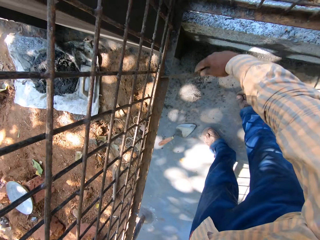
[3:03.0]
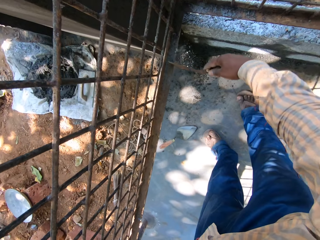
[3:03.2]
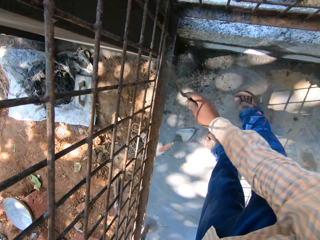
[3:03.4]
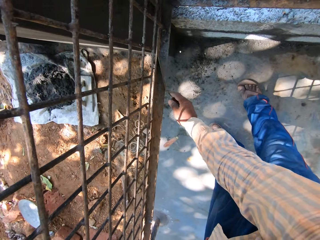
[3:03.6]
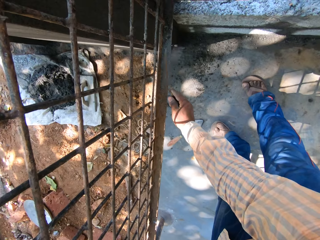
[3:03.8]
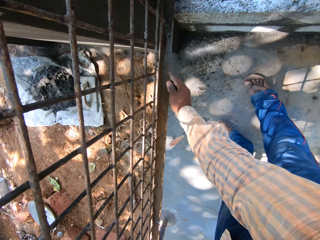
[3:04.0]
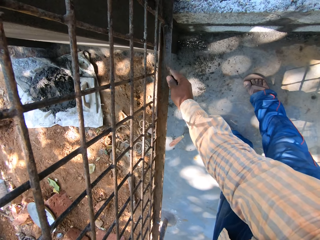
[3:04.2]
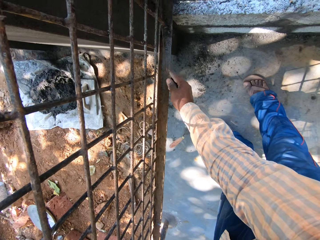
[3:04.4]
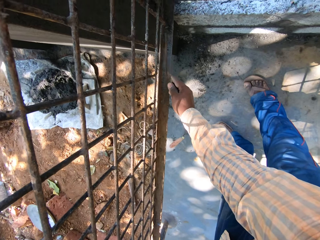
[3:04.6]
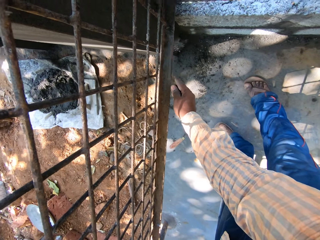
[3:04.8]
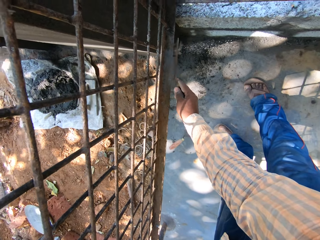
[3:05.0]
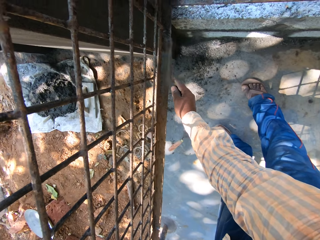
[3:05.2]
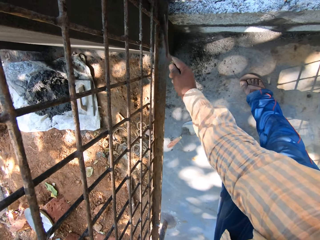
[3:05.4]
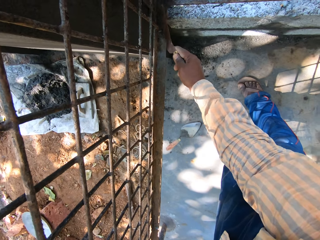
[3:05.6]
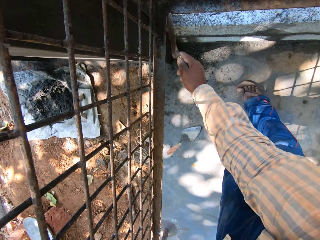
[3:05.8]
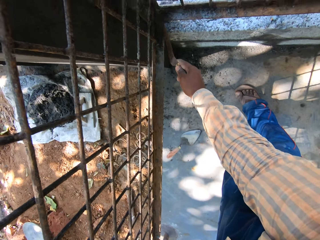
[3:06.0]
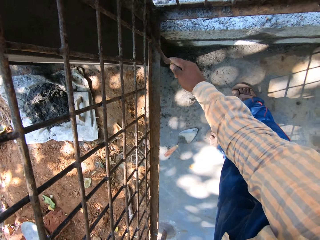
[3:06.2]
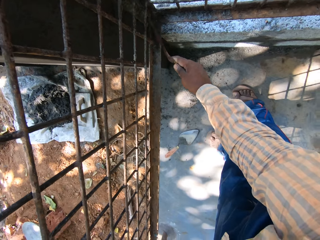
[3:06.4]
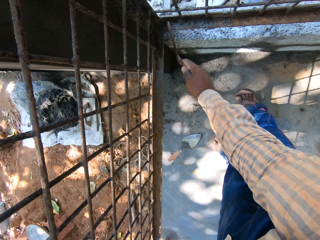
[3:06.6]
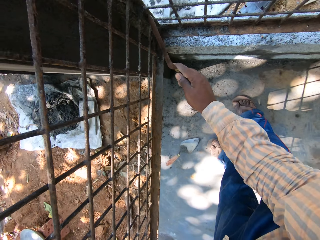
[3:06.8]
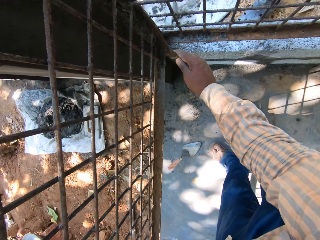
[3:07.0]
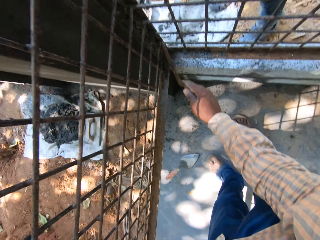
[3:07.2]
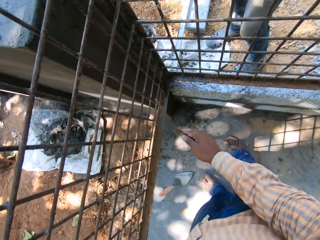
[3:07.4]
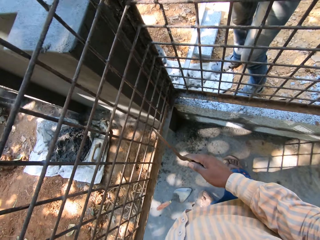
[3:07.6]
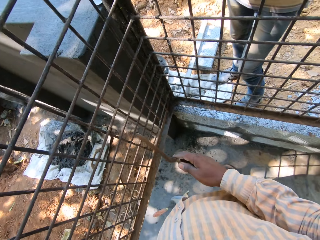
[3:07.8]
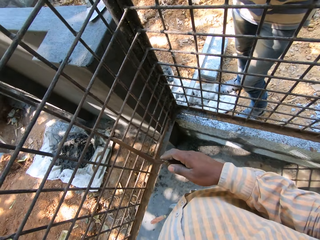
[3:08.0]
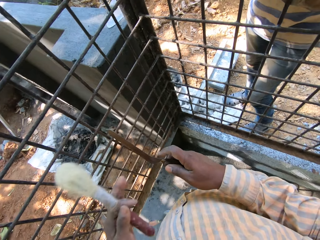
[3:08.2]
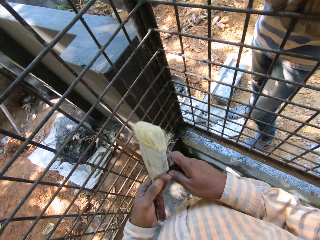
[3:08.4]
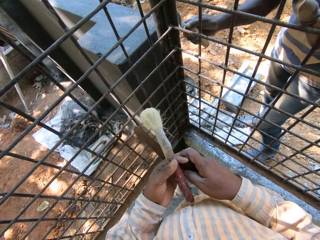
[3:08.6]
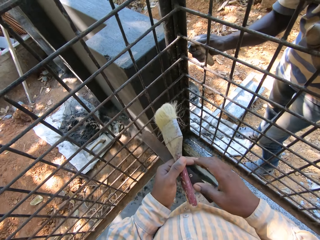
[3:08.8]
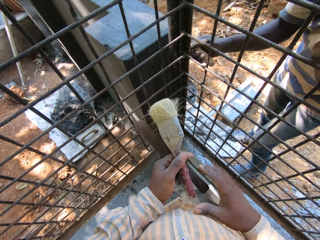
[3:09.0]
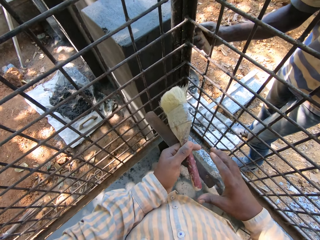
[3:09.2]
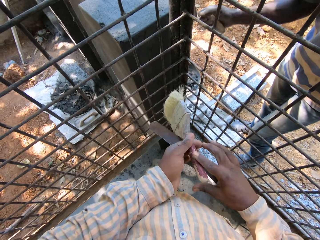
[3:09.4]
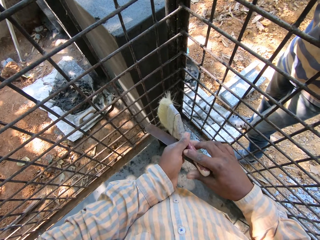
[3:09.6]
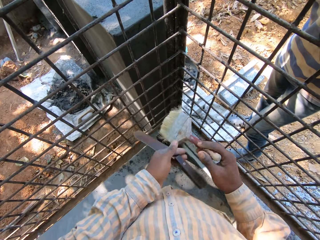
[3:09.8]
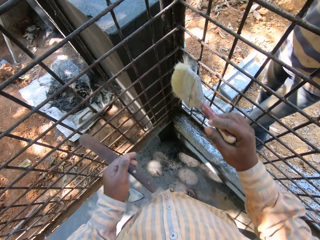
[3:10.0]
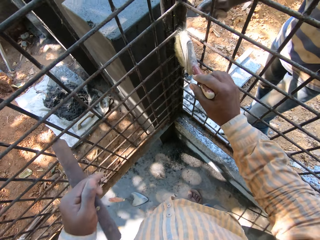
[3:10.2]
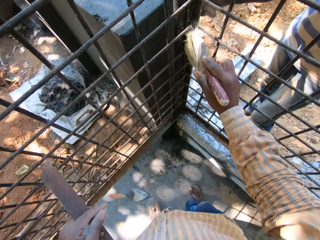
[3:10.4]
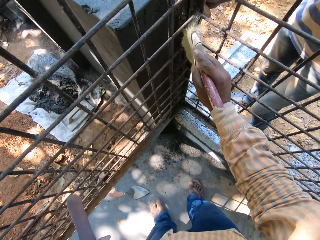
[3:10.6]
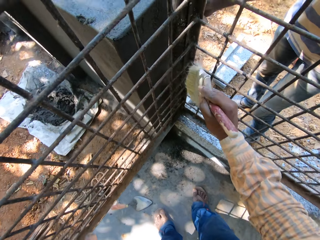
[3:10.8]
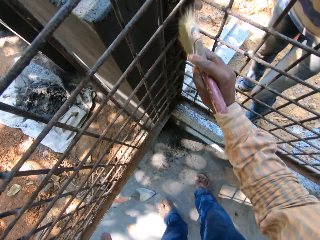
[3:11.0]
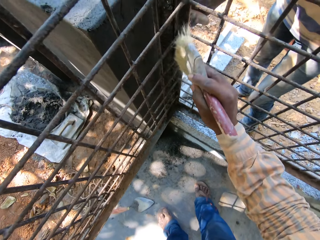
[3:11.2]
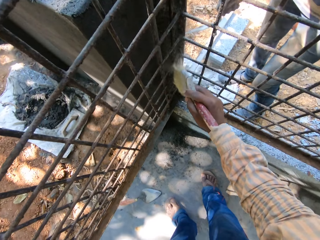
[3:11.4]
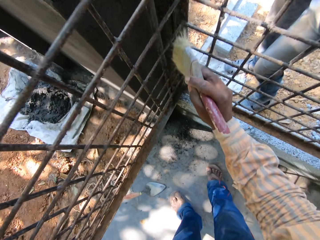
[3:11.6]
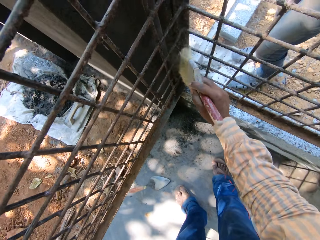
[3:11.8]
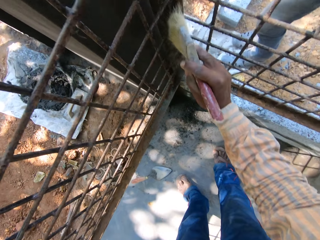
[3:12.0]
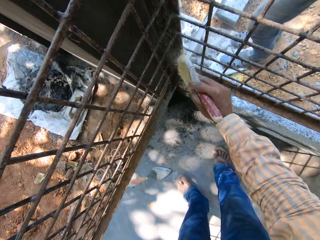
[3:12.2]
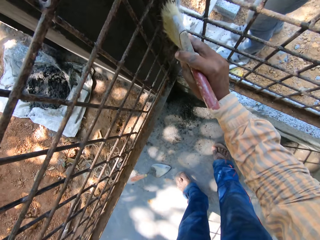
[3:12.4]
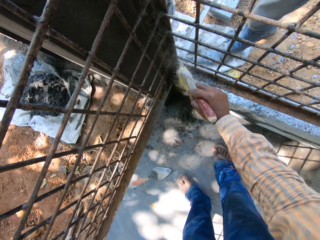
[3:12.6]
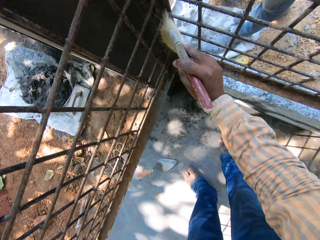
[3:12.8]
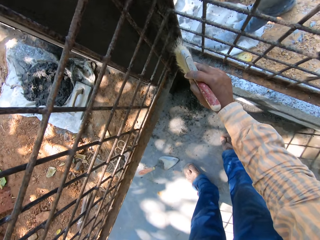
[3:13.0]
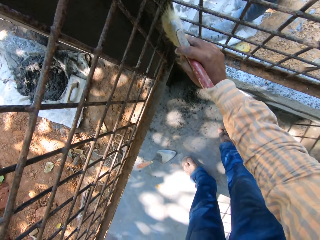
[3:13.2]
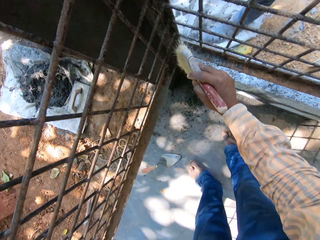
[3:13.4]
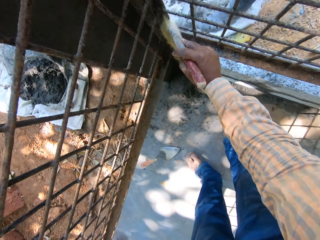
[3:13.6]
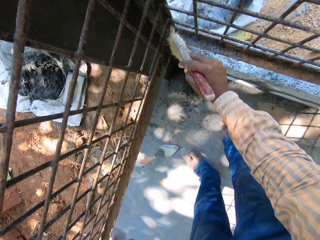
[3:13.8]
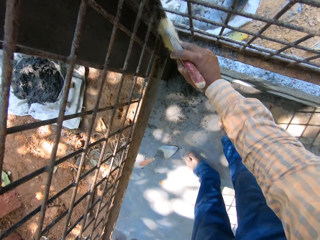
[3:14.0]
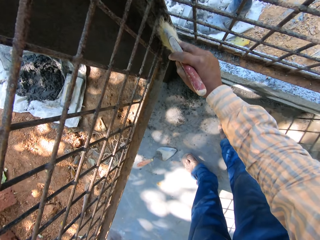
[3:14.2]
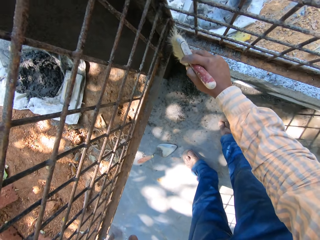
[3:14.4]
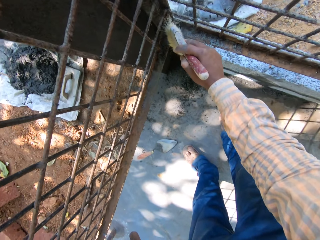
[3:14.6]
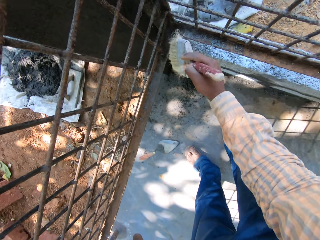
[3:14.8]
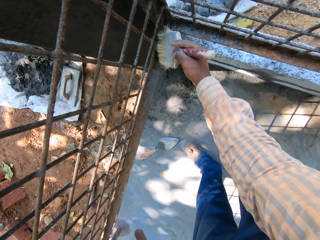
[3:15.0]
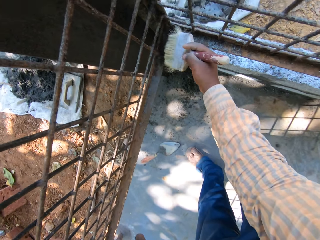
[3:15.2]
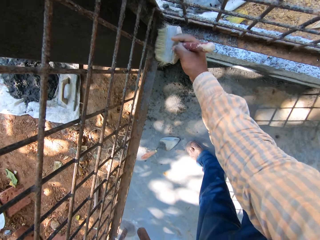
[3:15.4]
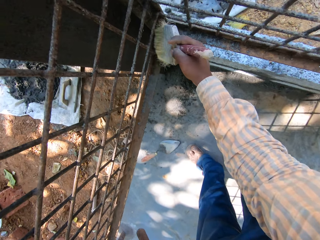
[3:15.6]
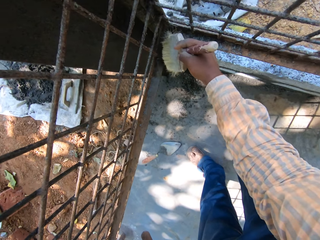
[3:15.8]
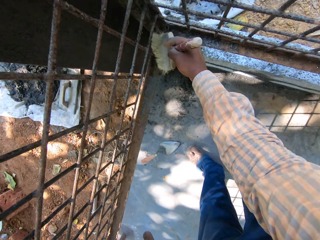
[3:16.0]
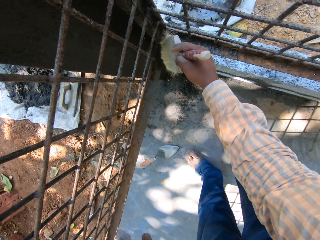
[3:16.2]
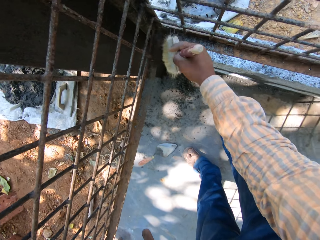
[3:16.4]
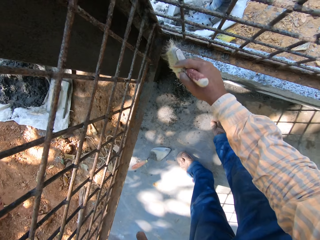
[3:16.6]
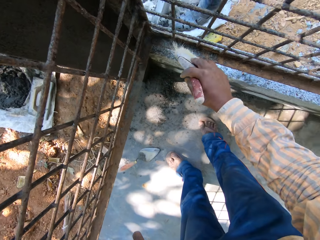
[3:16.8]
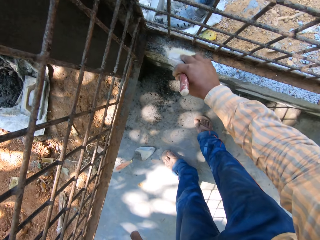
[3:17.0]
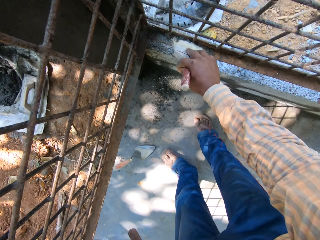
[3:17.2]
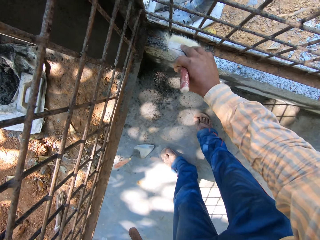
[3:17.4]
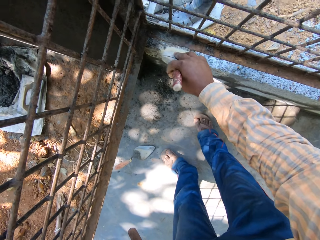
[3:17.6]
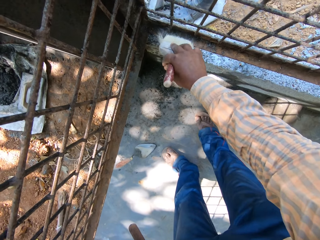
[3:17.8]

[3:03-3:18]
The camera wearer scrapes off mortar from the base of the iron bars with the knife in his right hand. A man plasters the wall with the hand trowel in his right hand. The camera wearer passes the knife to his left hand with his right hand. He passes the paint brush to his right hand from his left hand. He dusts off the iron bars with the paint brush in his right hand. The man interacts with the camera wearer. The camera wearer interacts with the man.

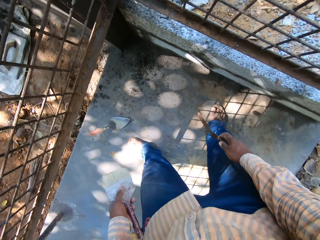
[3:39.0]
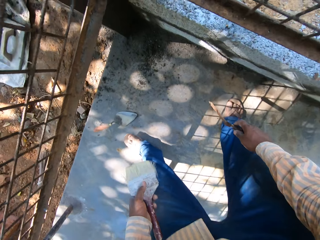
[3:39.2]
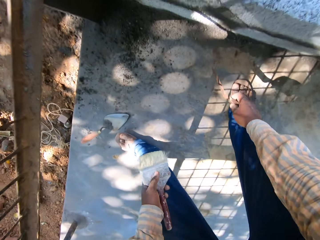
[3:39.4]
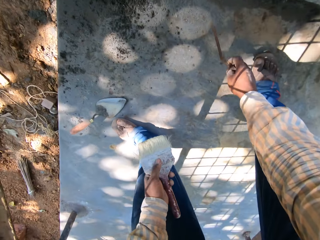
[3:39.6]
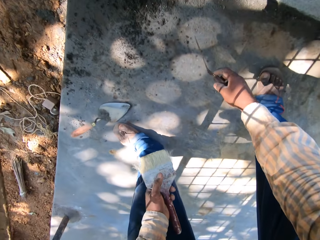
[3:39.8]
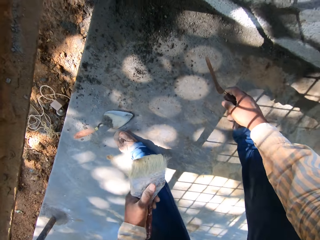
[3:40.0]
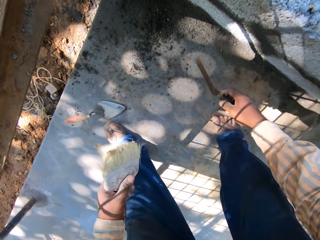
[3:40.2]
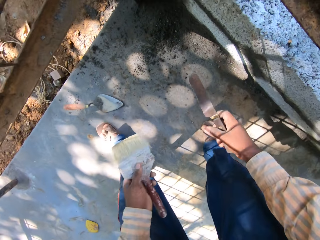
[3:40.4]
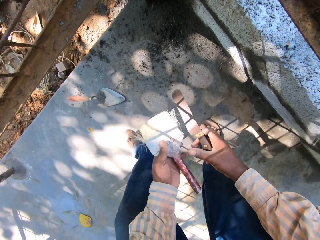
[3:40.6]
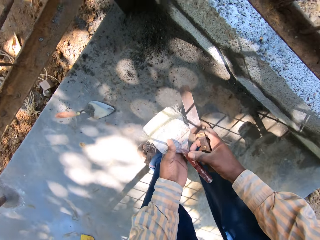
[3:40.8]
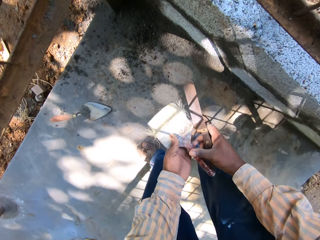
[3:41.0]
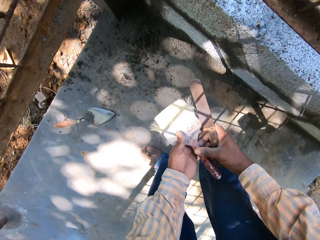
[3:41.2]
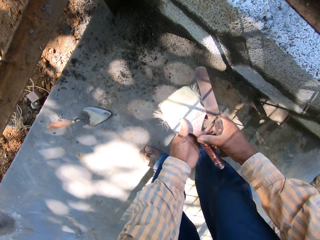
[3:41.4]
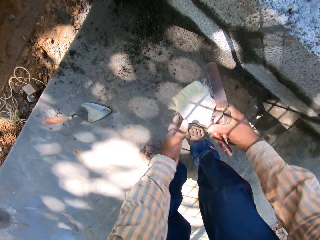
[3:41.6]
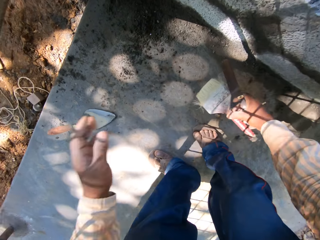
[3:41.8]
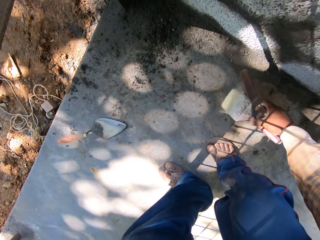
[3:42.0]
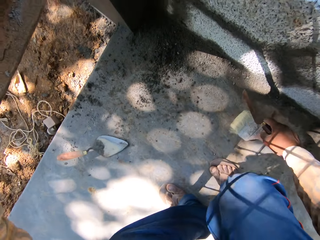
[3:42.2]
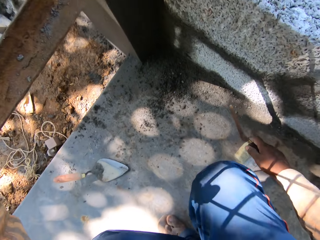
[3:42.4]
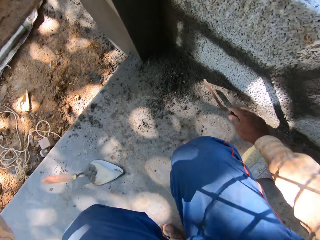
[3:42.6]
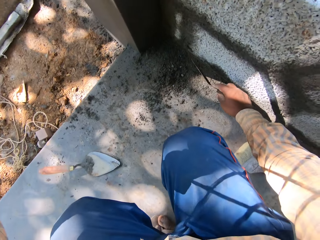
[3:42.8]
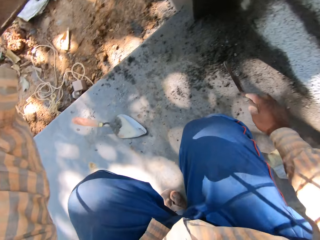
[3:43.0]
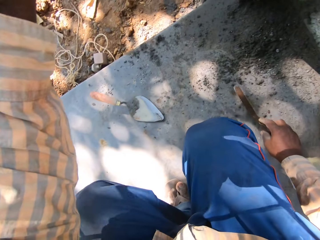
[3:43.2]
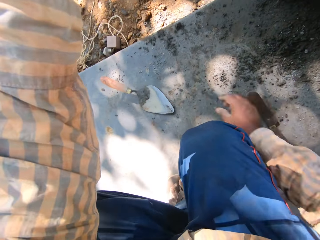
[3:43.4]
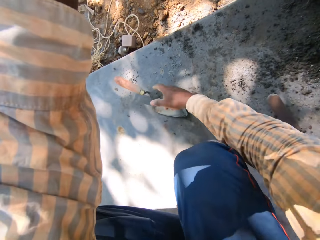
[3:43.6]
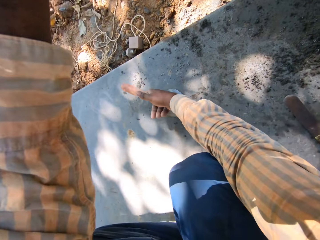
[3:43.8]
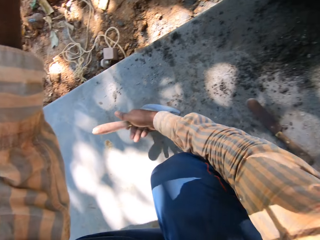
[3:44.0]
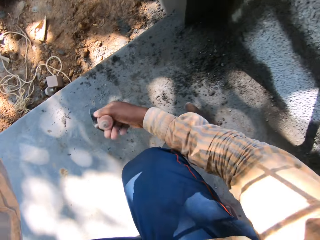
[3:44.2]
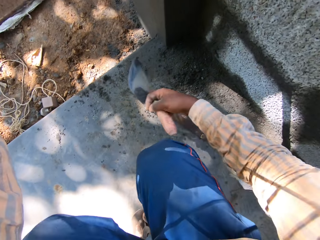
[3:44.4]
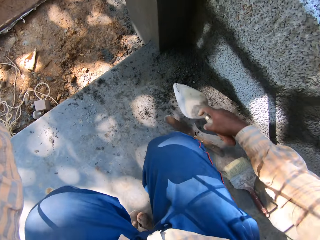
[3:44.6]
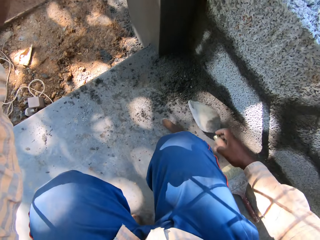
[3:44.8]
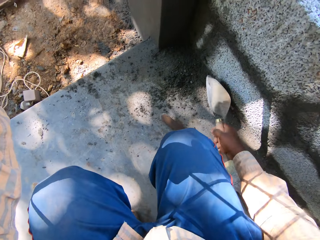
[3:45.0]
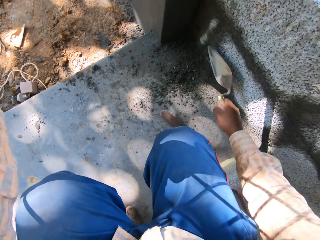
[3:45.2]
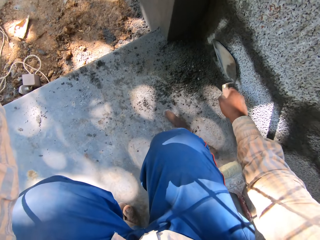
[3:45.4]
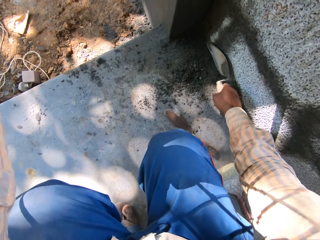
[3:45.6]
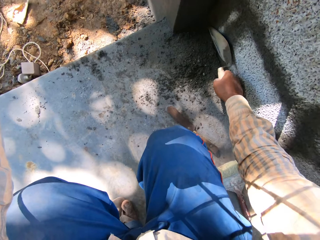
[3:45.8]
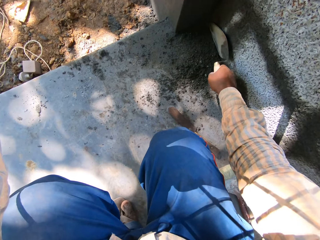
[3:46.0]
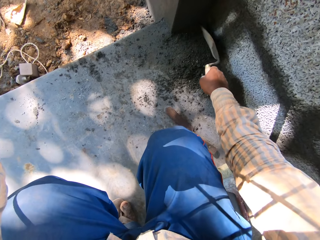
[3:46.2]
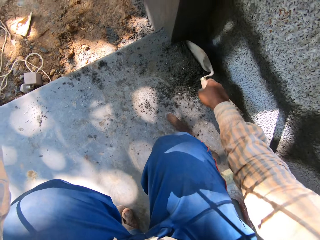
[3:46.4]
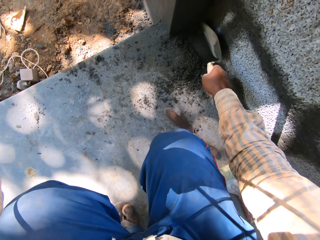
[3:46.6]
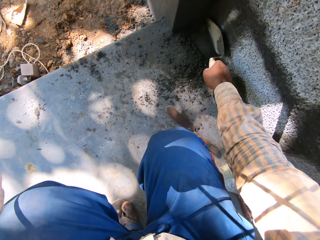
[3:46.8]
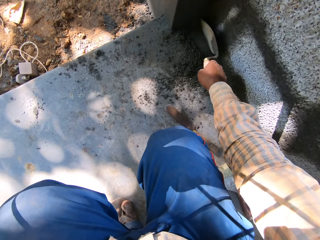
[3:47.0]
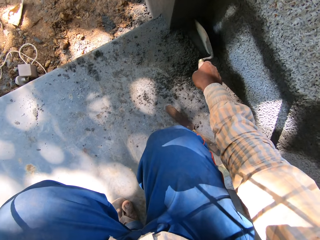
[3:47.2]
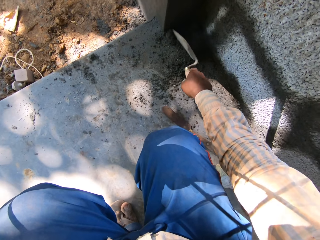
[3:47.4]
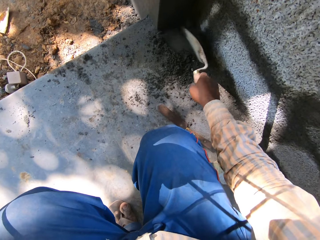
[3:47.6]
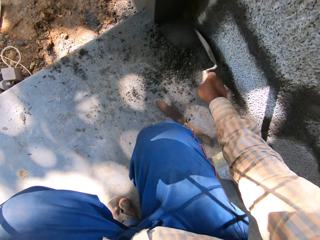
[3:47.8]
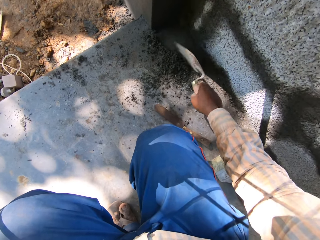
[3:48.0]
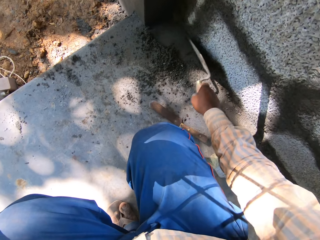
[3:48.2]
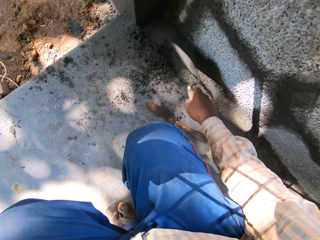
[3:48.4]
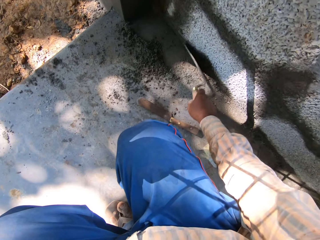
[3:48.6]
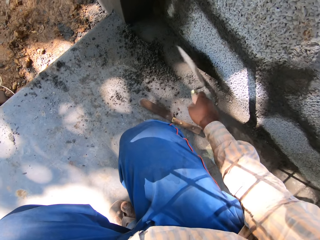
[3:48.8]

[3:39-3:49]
The camera wearer passes the paint brush to his right hand with his left hand. He squats. He drops the paint brush on the floor with his right hand. He drops the knife on the floor with his right hand. He picks up the hand trowel from the floor with his right hand. He gathers mortar on the floor with the hand trowel with his right hand.
